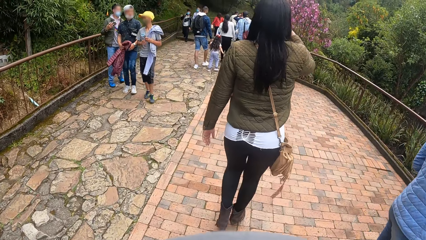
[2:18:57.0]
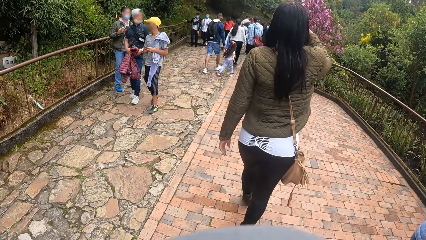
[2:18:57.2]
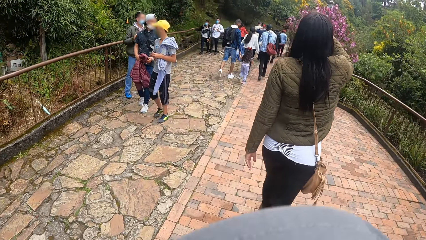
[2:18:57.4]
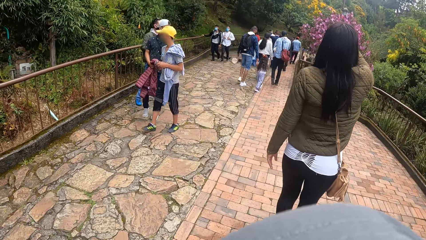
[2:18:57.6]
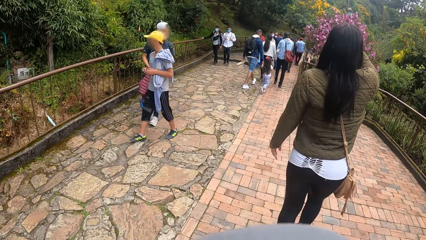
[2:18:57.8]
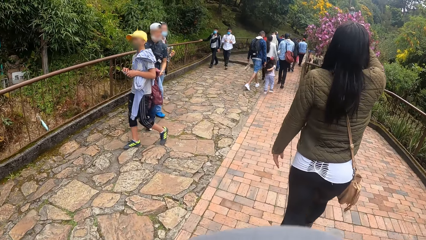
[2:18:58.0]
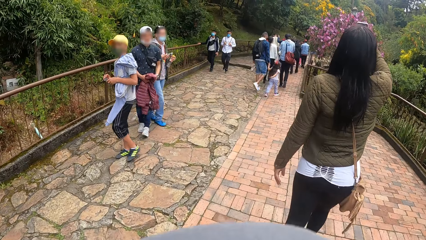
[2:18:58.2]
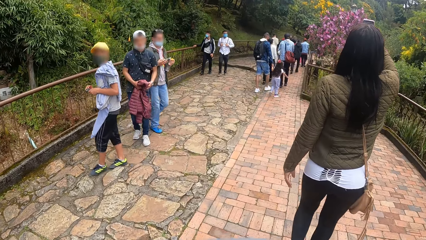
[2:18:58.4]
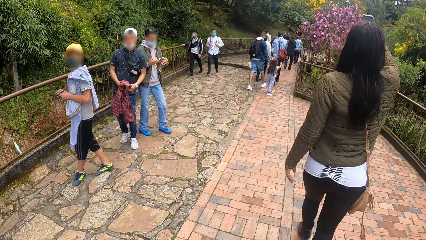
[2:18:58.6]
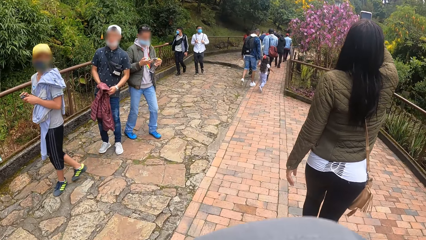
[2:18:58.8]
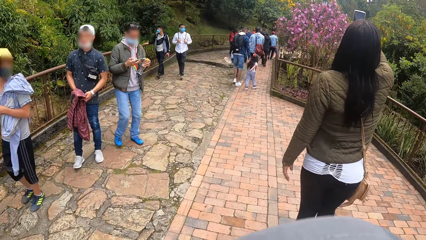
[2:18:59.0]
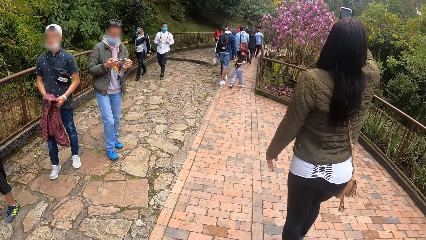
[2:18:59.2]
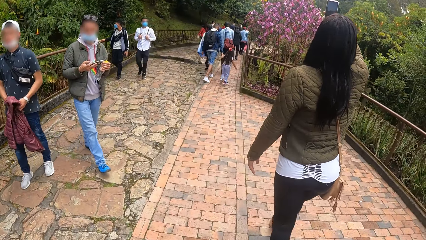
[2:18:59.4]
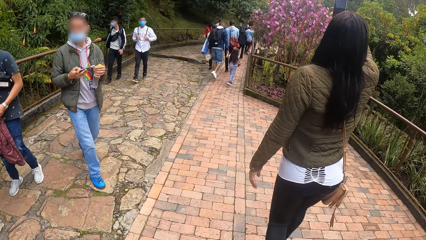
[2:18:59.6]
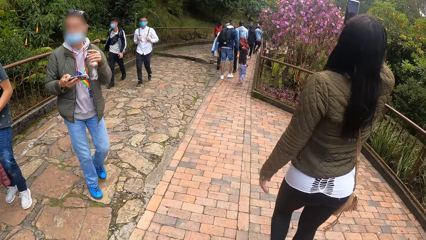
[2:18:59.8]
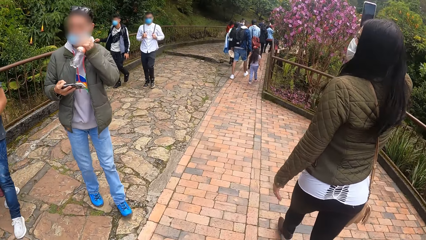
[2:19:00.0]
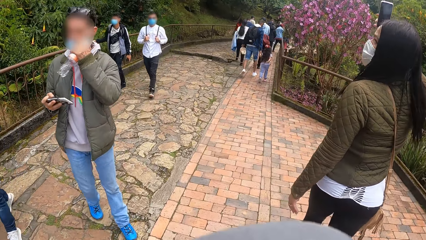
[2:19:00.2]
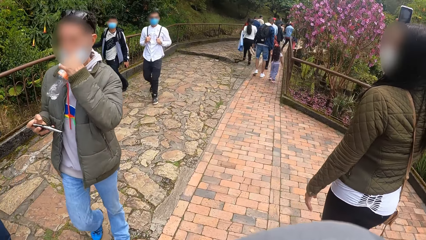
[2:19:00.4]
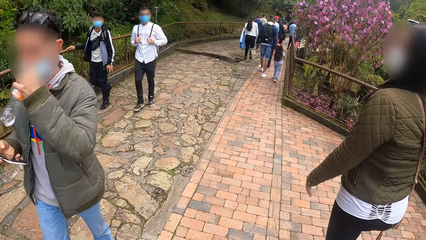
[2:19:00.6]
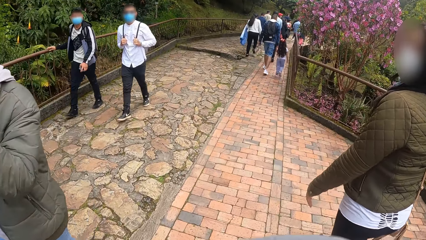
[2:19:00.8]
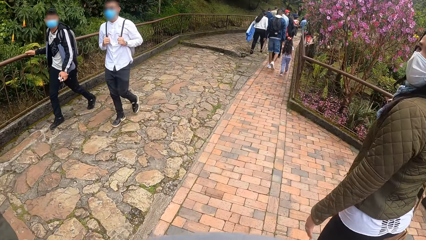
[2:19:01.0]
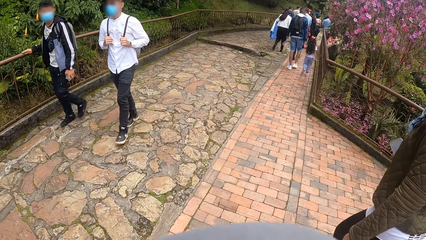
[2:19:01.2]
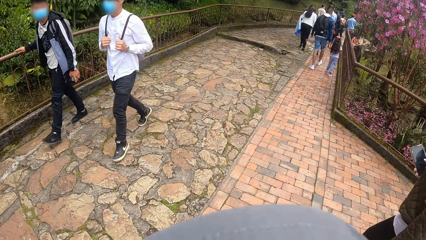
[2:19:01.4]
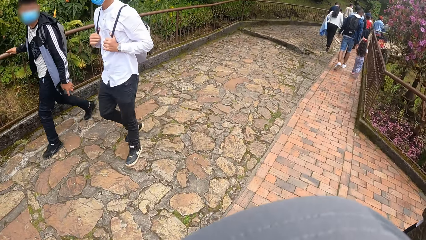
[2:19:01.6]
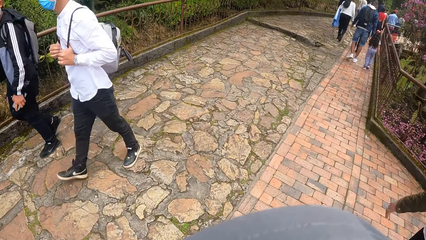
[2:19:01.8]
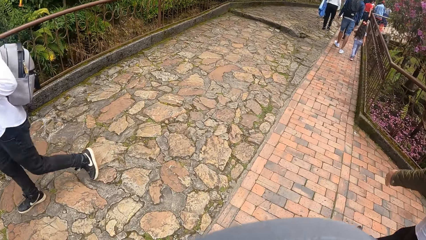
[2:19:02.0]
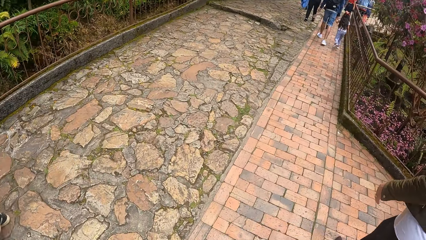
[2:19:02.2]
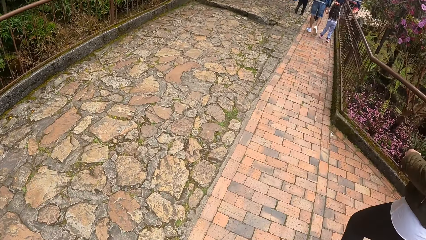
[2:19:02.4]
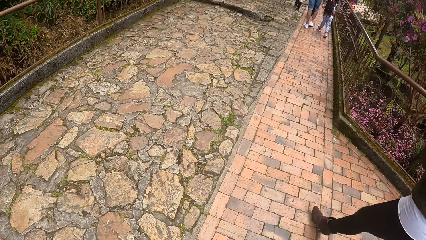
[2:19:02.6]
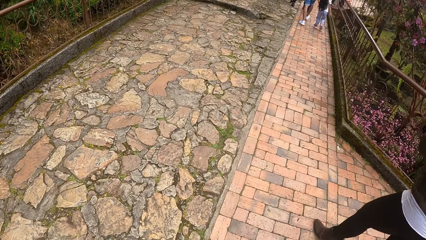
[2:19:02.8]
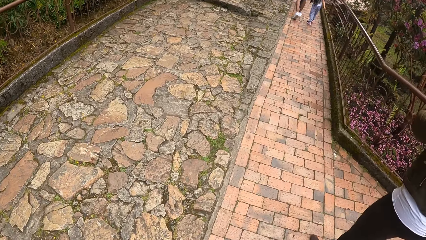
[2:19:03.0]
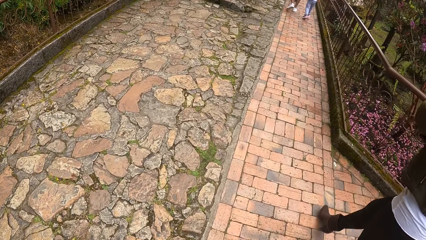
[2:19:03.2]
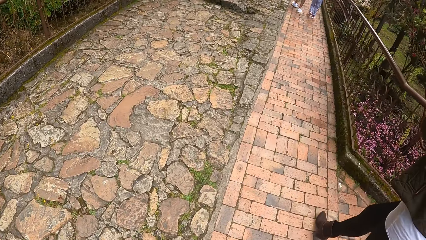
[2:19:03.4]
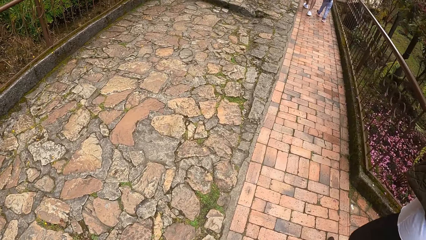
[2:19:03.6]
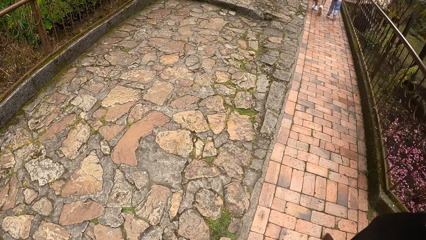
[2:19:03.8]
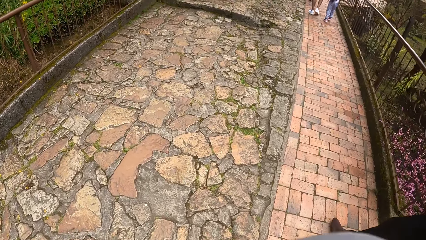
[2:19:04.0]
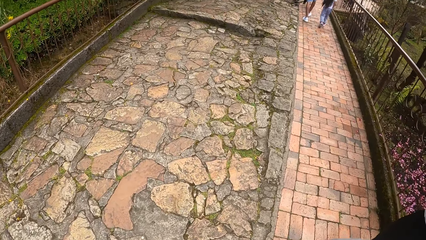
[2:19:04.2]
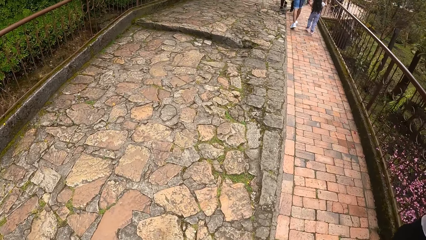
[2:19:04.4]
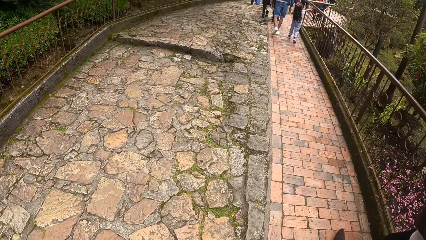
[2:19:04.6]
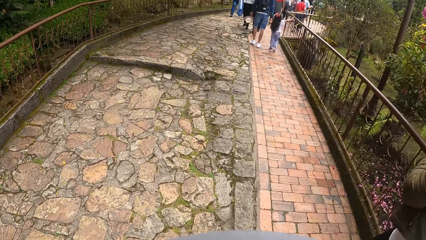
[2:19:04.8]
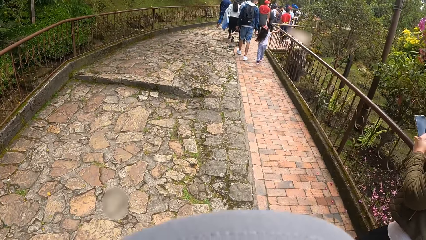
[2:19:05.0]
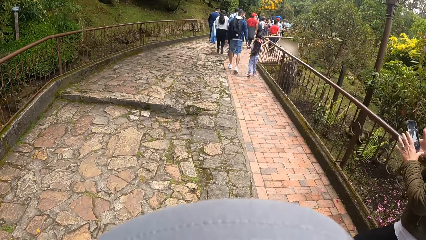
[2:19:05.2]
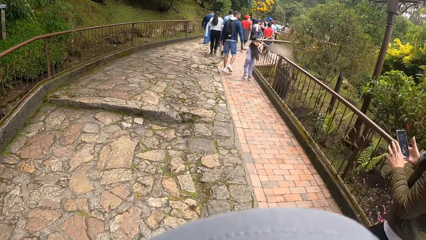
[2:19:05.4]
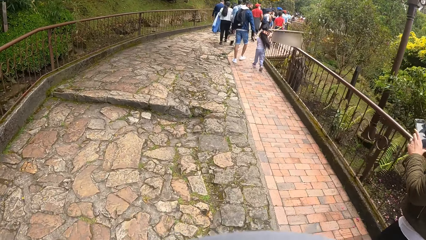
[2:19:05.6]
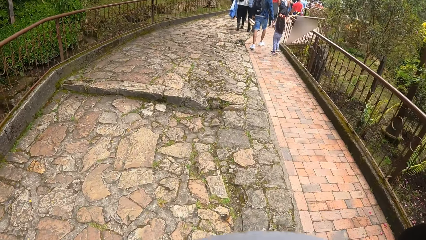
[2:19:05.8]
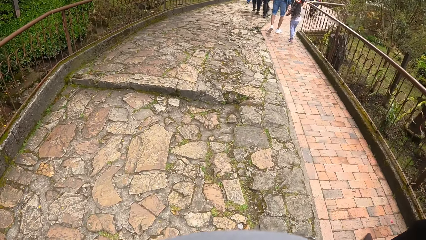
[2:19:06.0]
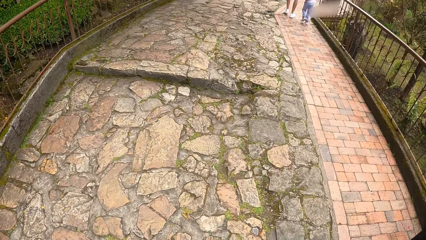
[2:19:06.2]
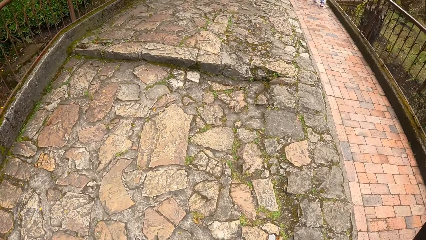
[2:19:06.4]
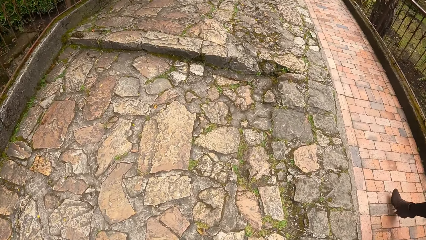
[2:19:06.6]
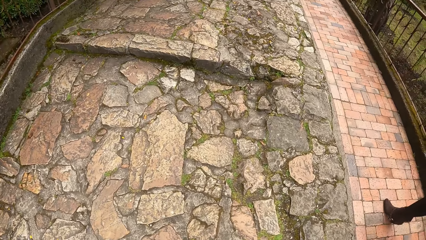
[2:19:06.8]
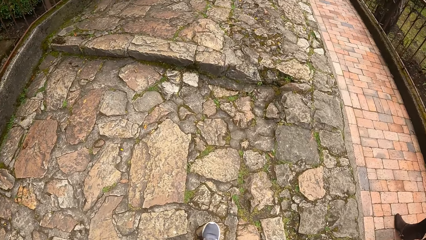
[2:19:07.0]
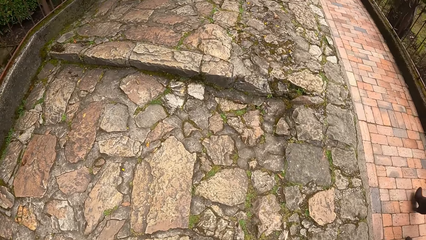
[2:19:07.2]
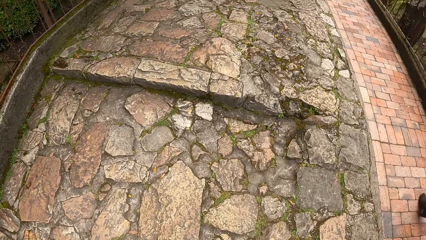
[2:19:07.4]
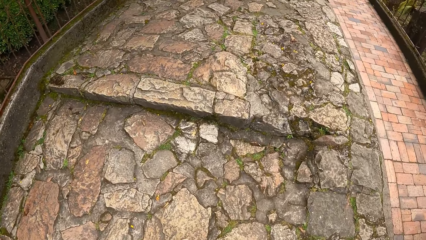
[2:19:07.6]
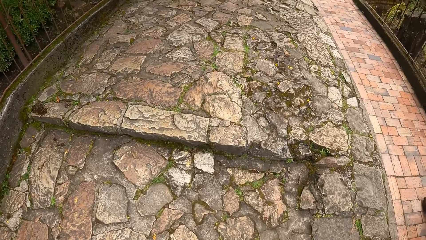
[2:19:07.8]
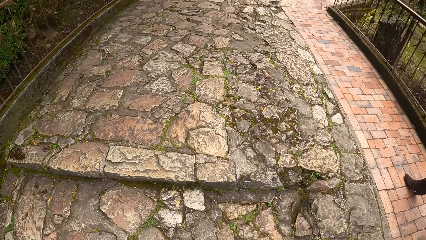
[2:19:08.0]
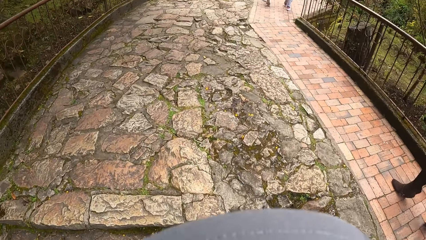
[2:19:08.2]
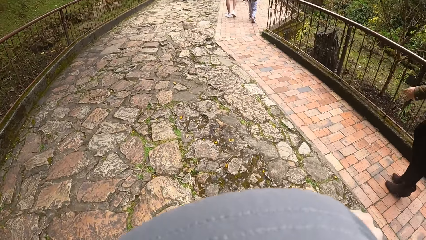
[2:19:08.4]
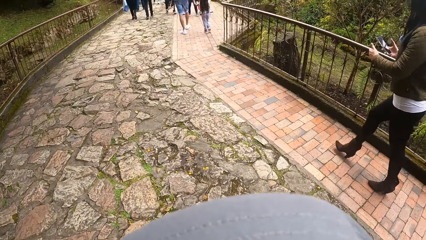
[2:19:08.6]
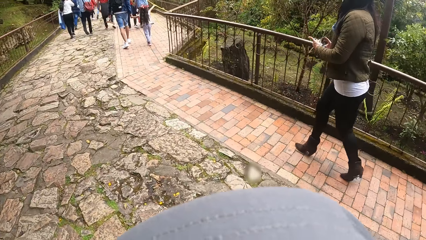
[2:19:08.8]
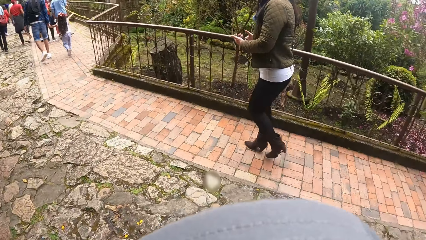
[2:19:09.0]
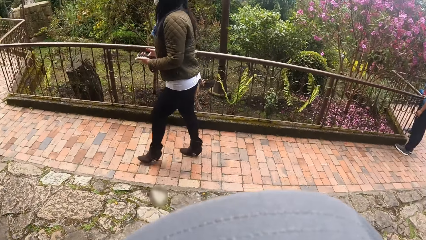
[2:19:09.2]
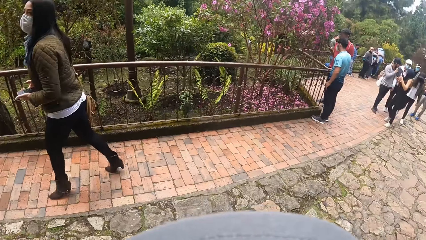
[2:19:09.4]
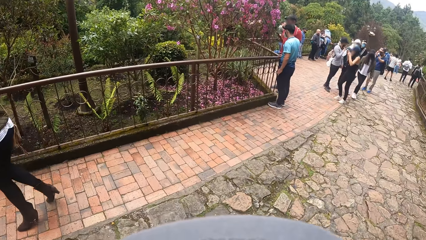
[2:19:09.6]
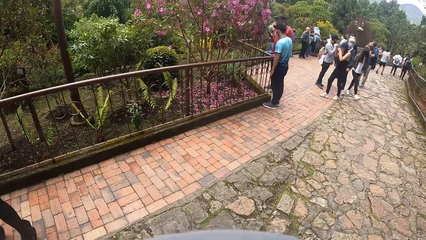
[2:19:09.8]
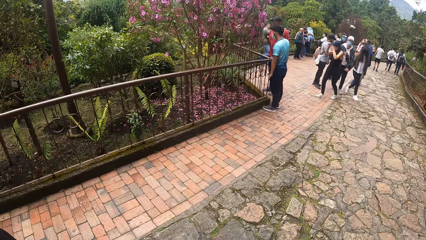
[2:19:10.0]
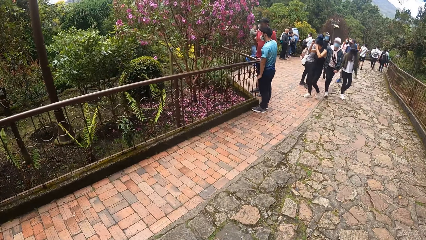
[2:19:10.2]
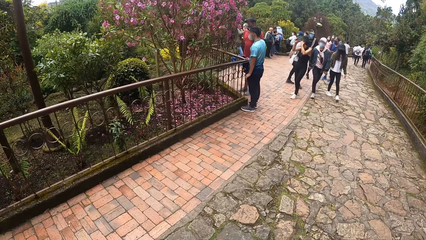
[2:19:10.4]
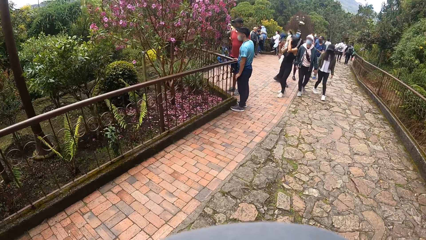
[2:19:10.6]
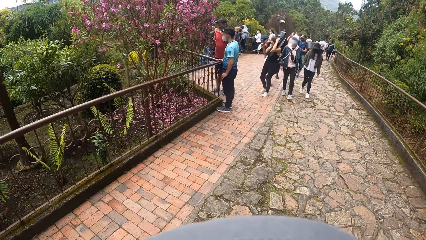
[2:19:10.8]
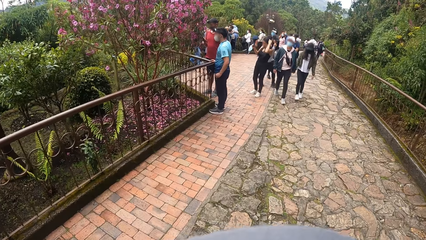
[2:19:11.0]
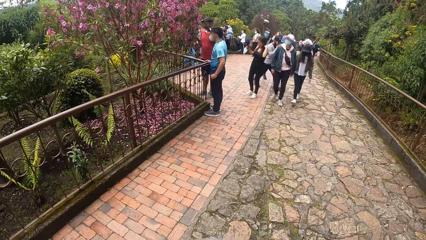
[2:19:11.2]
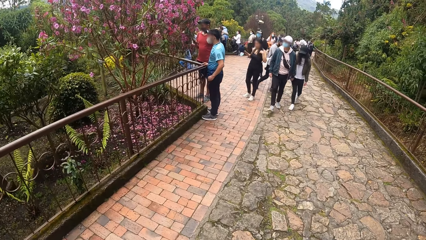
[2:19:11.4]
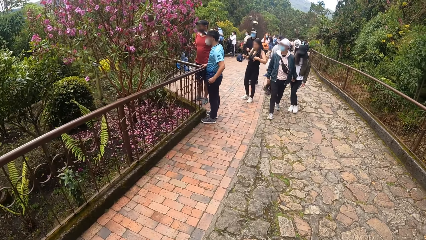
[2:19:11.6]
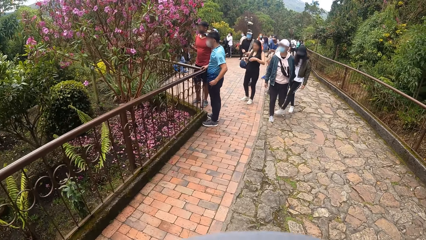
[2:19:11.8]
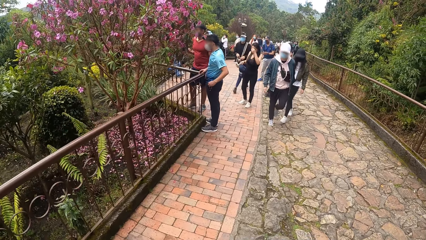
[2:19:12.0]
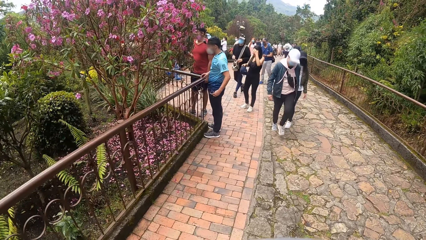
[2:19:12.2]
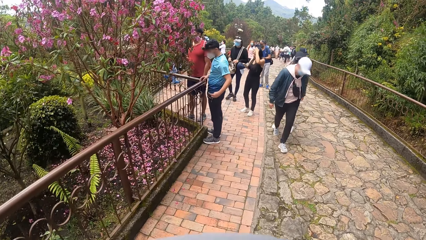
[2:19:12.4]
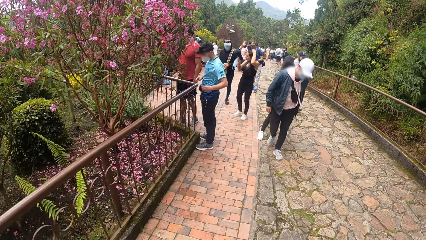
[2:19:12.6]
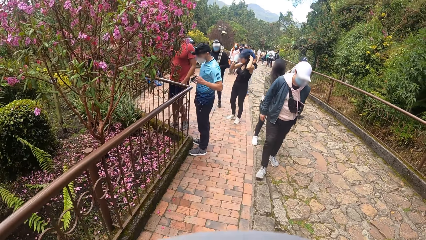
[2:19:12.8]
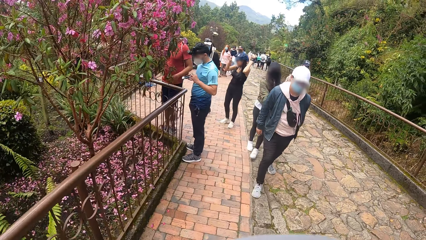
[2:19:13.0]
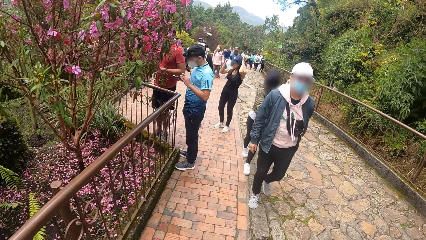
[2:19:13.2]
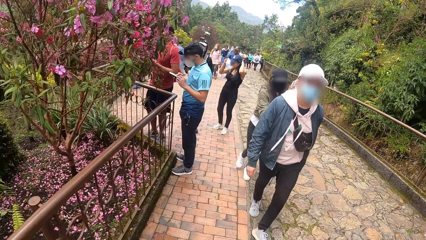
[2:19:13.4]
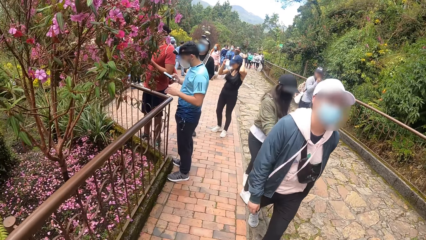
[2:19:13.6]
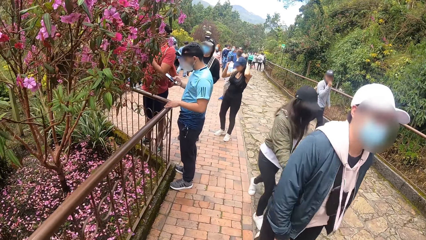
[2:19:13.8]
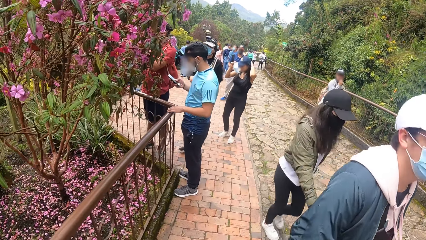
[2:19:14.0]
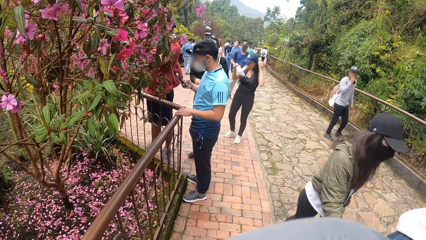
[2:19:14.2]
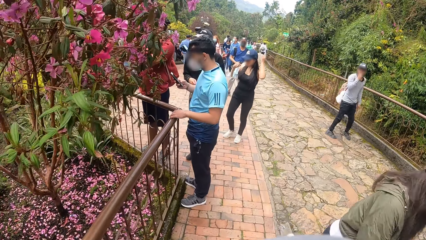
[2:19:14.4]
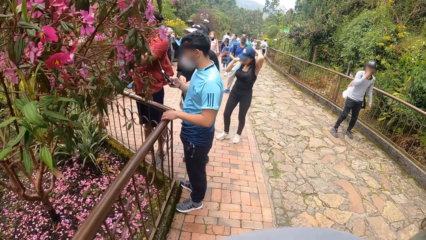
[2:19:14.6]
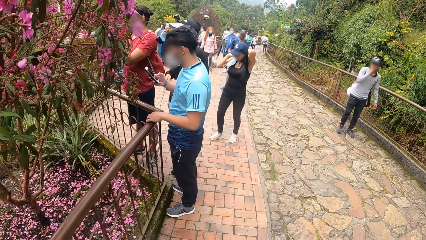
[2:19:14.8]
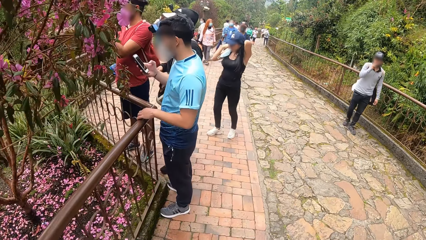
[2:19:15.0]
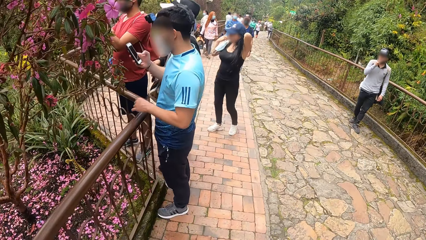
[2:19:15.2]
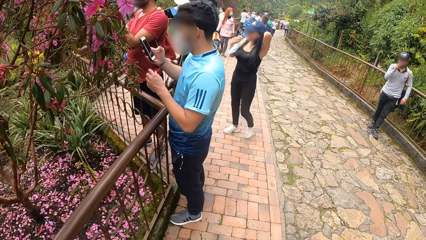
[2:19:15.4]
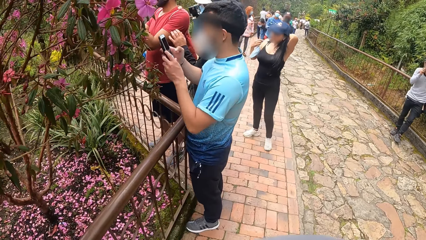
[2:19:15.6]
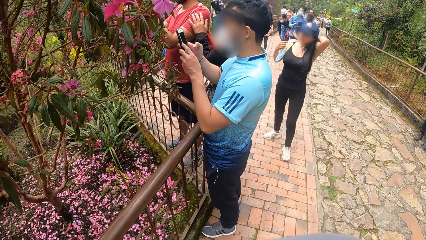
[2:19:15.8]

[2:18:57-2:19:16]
The woman takes a photo of the tourist area. The man takes out a phone from his pocket with his left hand. The man transfers the phone in his left hand to his right hand, operates the phone with his right hand, places his left hand on a rail, and holds the phone with both hands.
